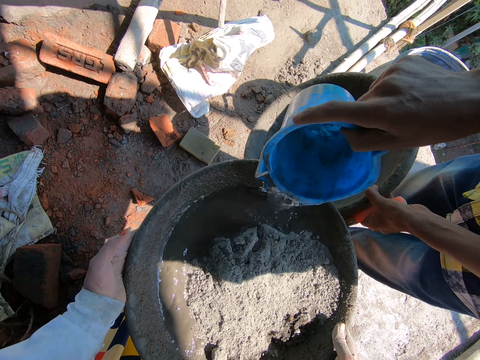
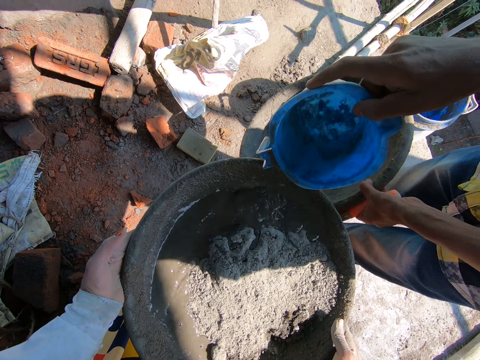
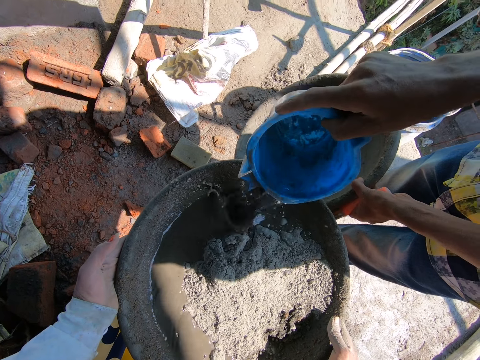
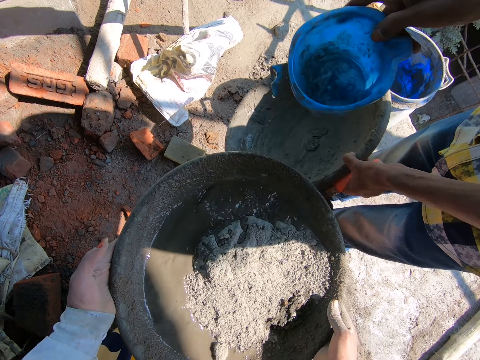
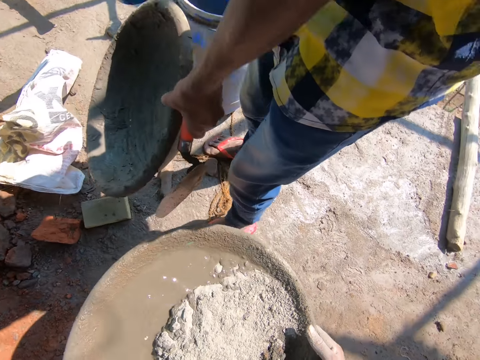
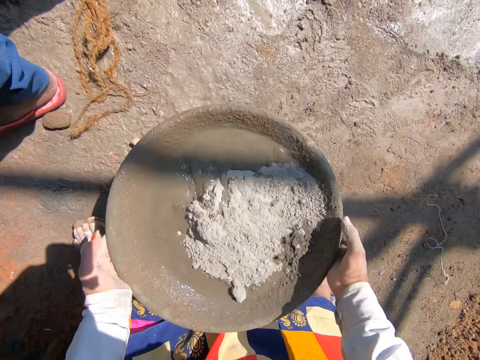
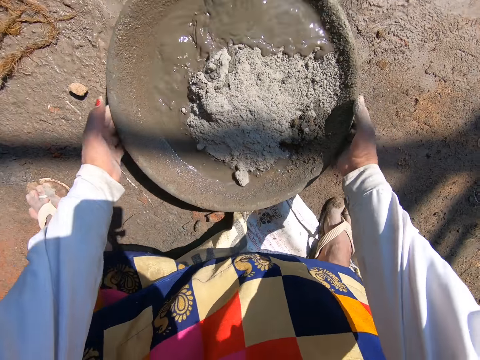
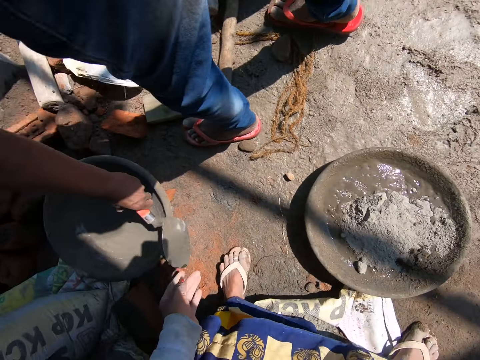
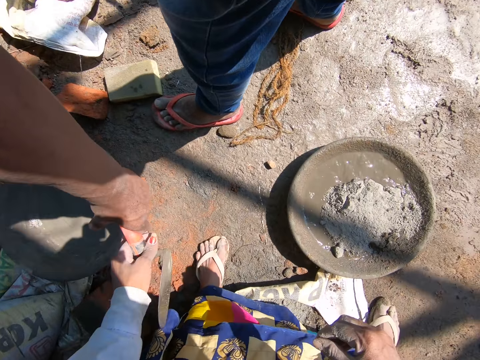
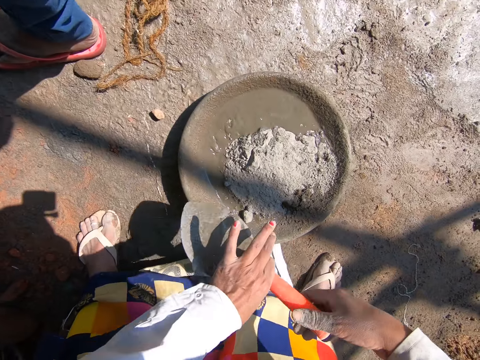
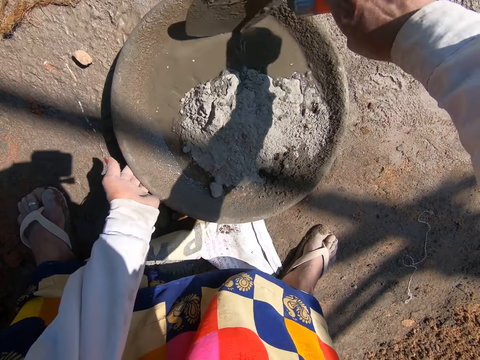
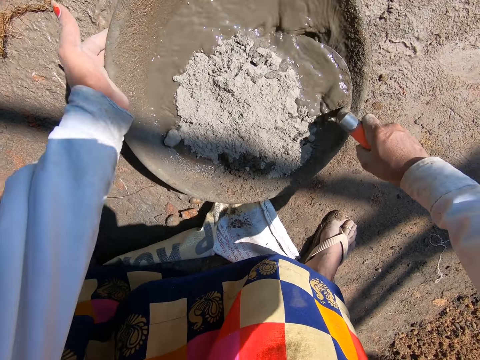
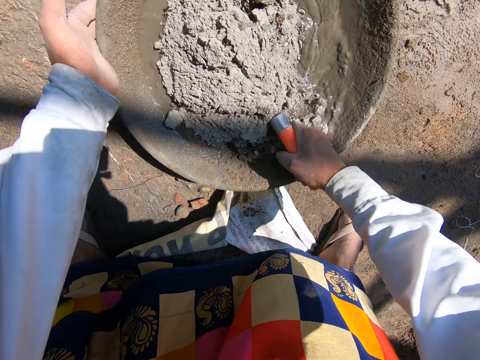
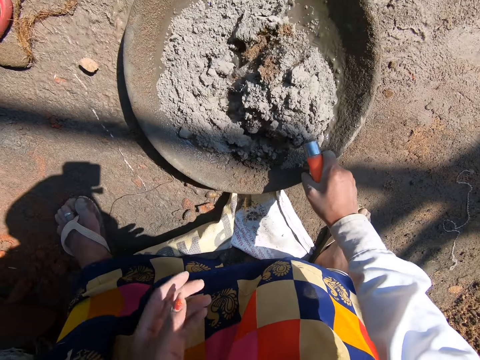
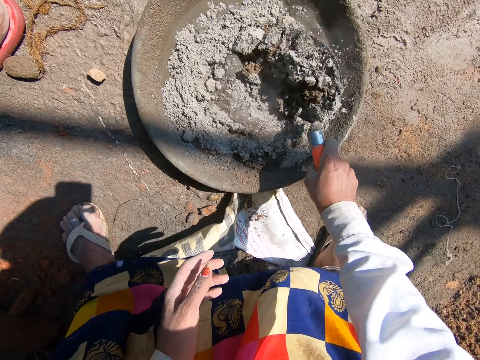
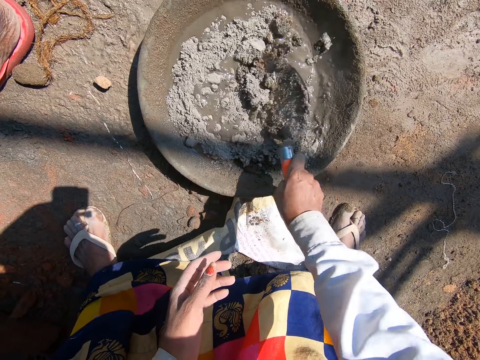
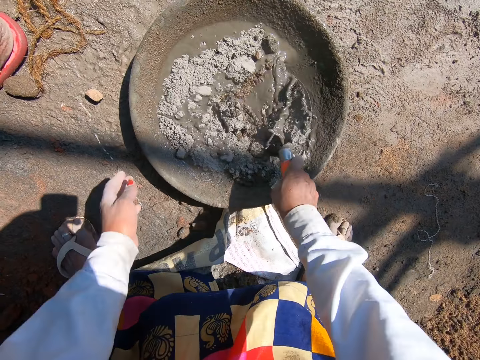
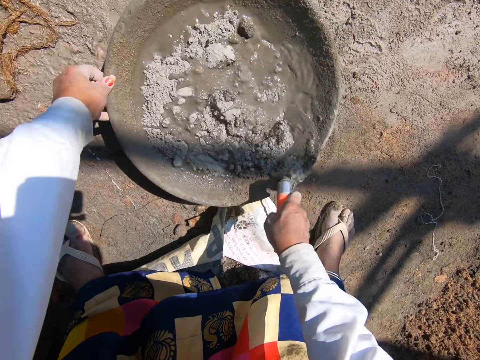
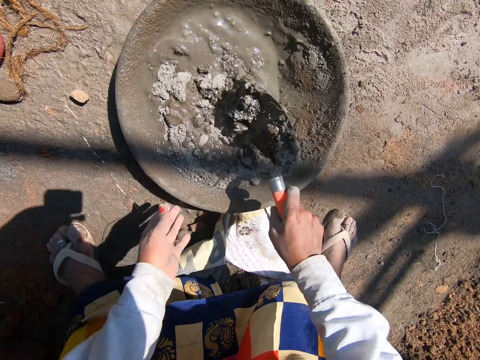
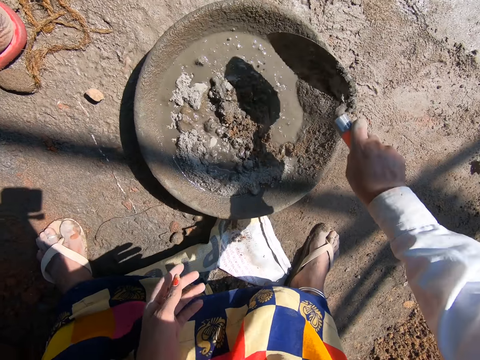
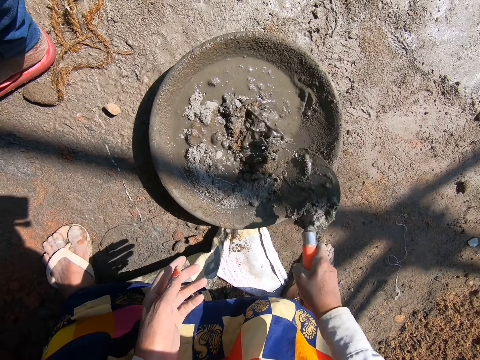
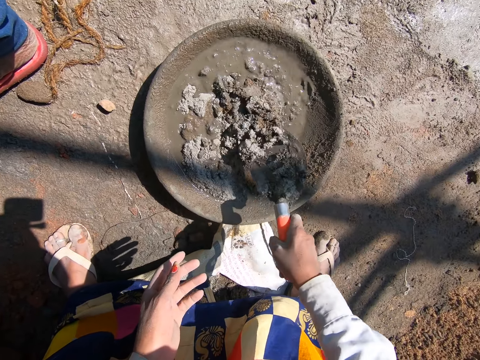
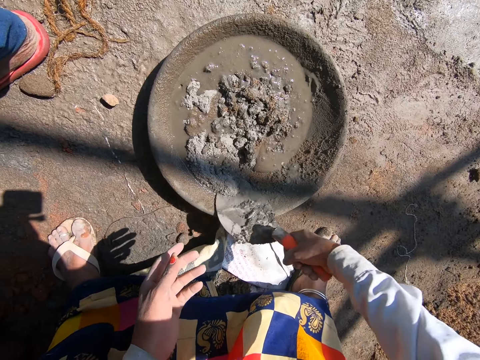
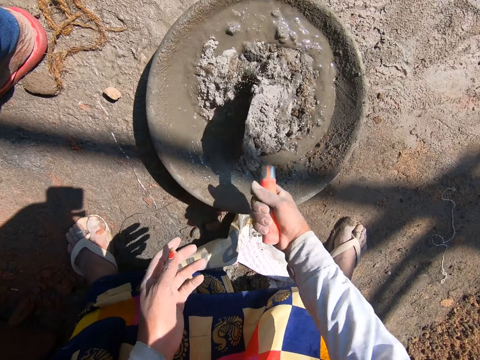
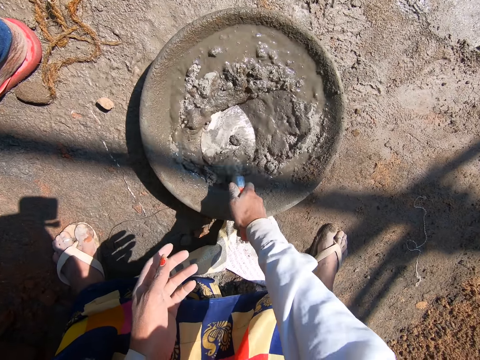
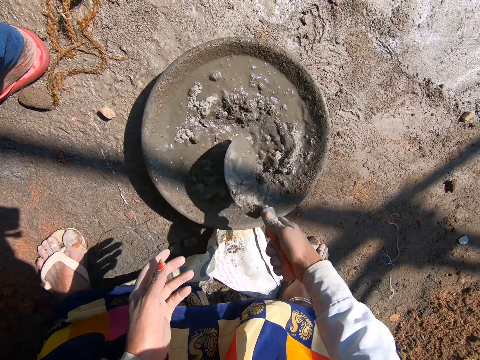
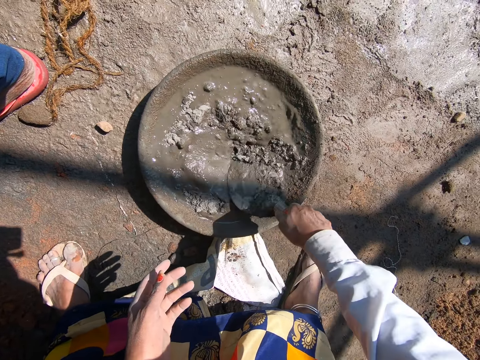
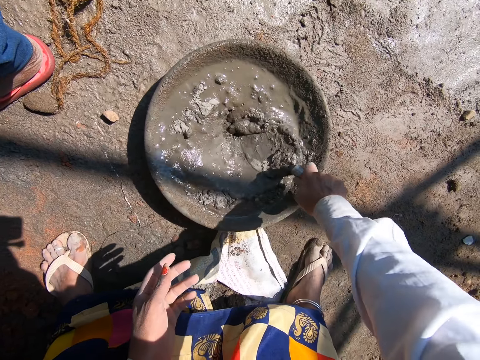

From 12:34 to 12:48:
The camera wearer places the bowl onto the ground with both hands. She picks the brick trowel from the man with her left hand. She passes the brick trowel to her right hand. She holds the bowl on the ground with her left hand. She mixes the mortar in the bowl with the brick trowel in her right hand. She adjusts the bowl on the floor with her left hand. She mixes the cement with the trowel.

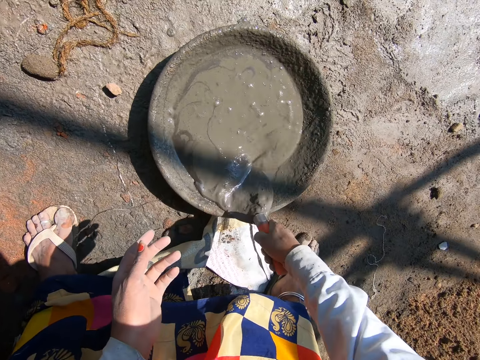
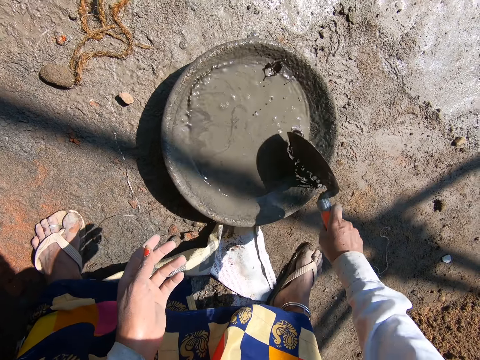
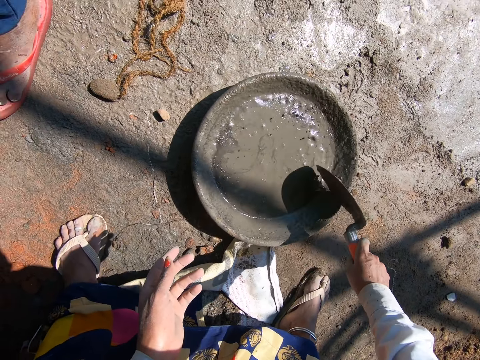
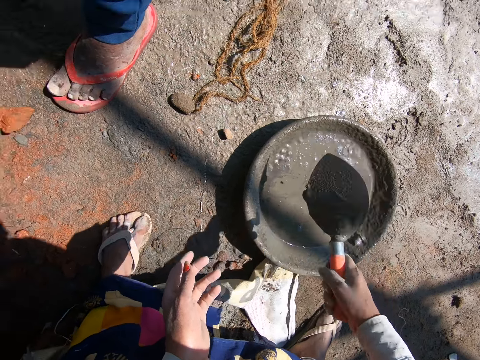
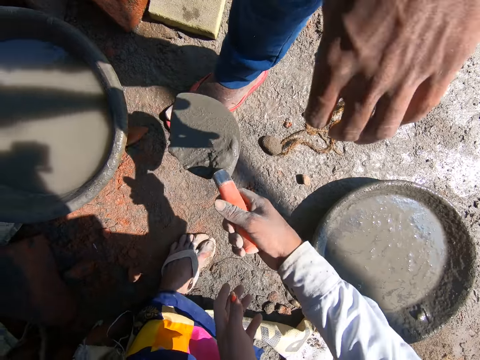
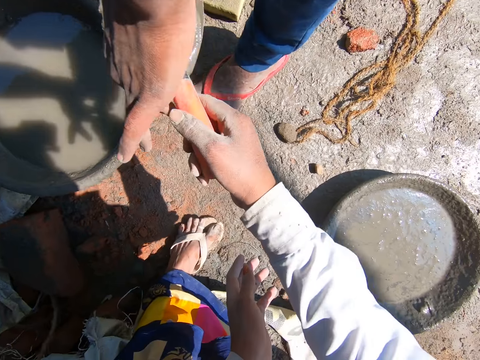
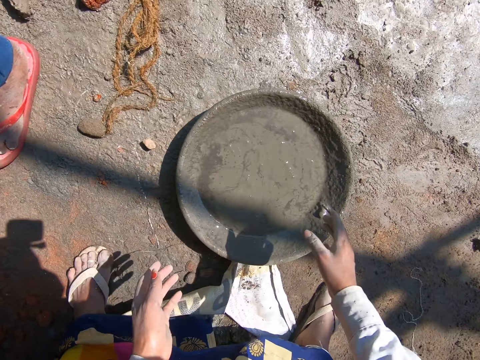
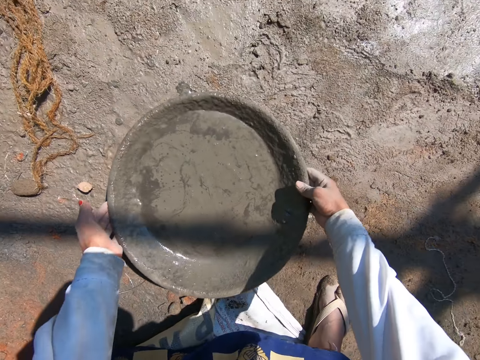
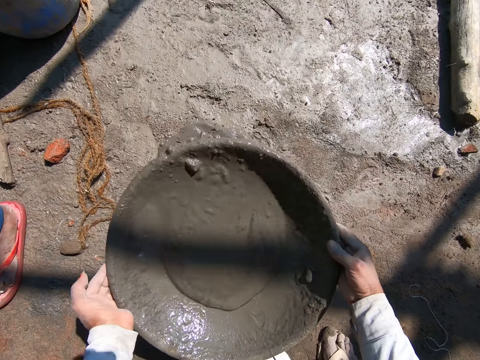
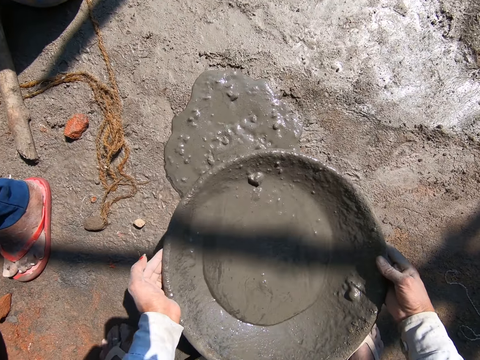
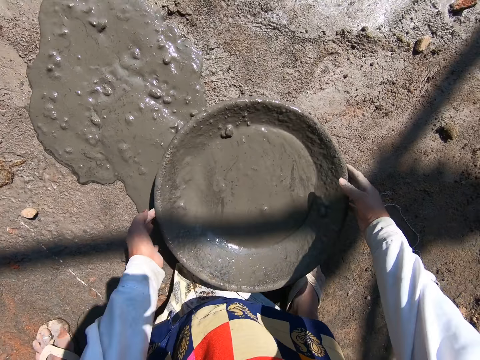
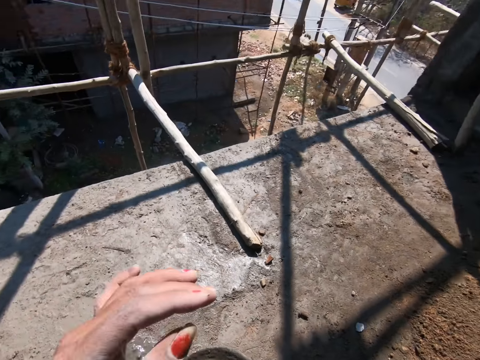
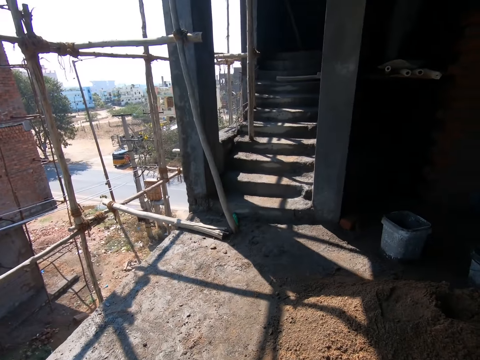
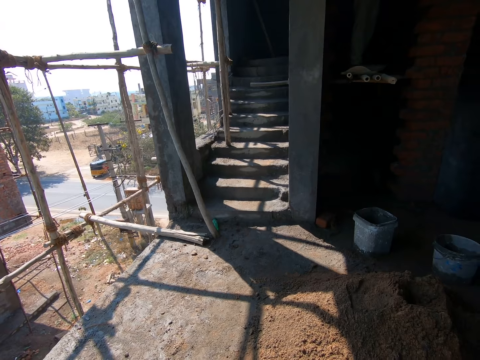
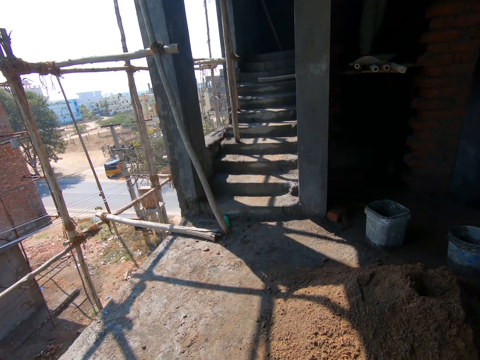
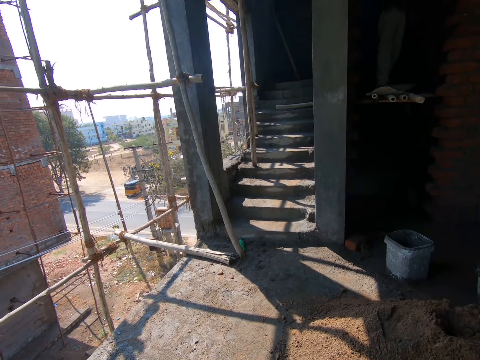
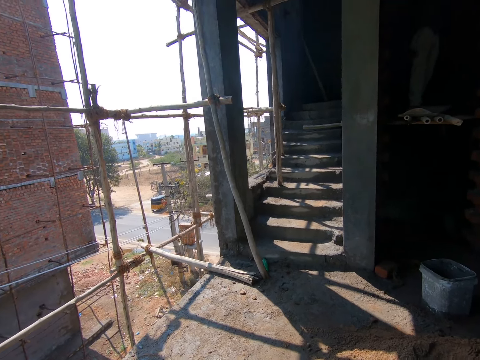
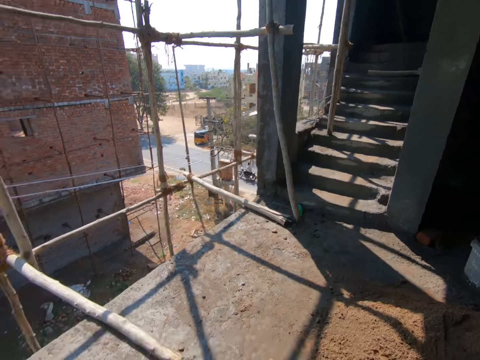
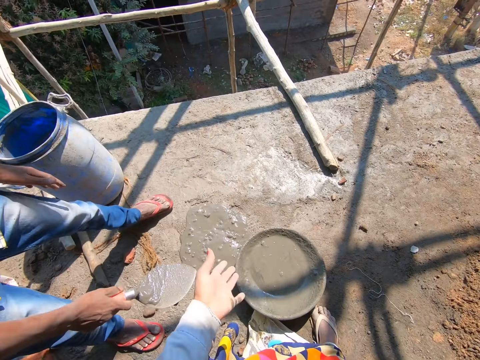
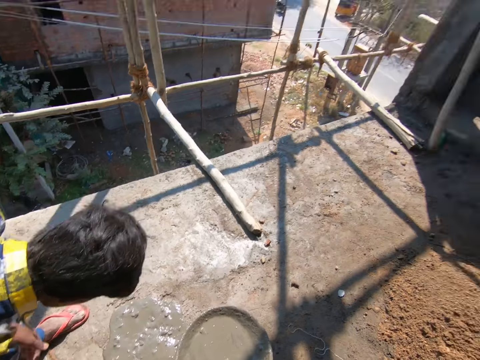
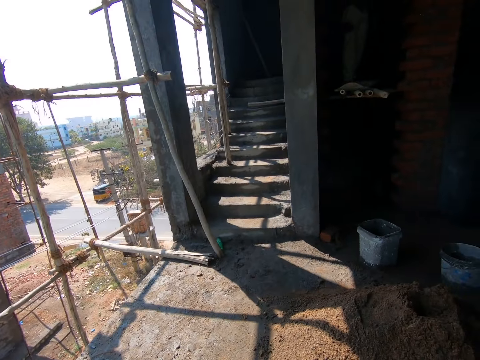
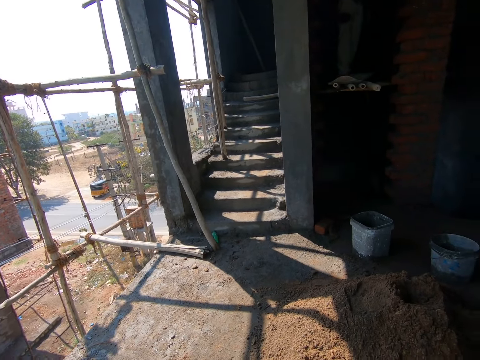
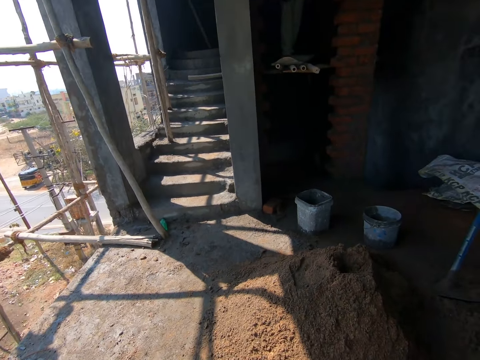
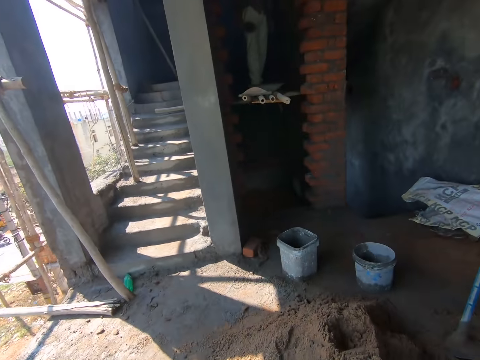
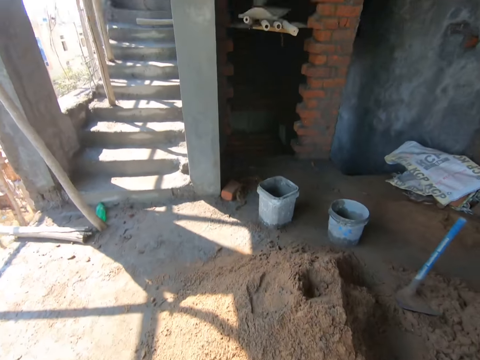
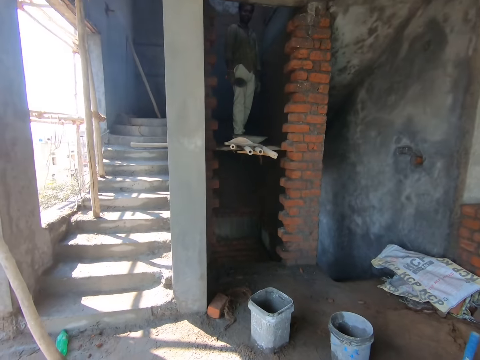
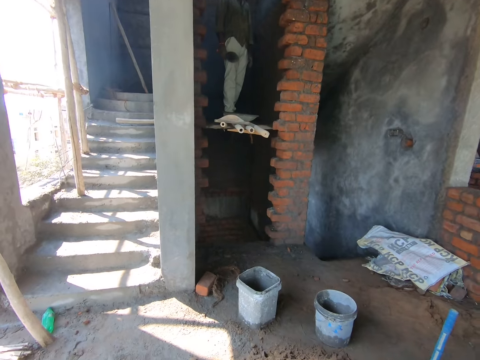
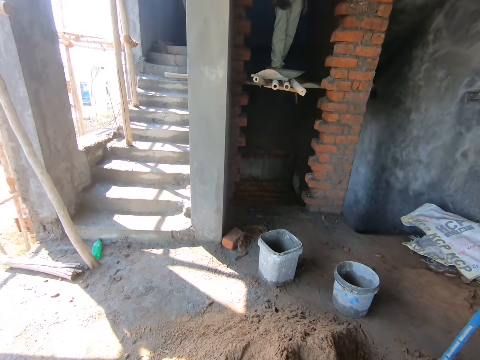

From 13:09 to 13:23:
The camera wearer passes the brick trowel to the man. She picks the bowl of cement from the ground with both hands. She pours the cement. She places the bowl onto the ground with both hands. She interacts with the man. She looks around.
